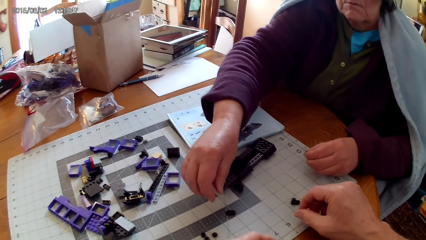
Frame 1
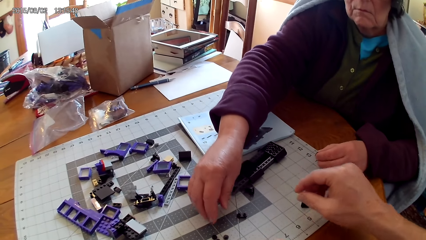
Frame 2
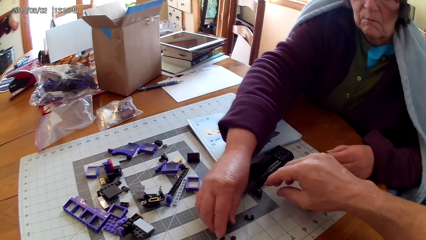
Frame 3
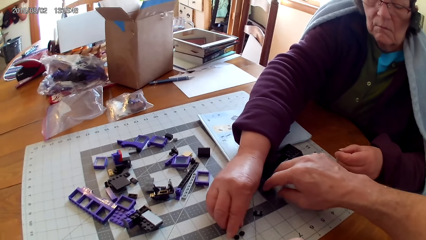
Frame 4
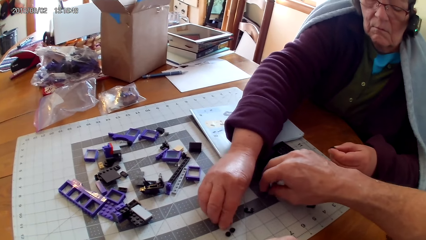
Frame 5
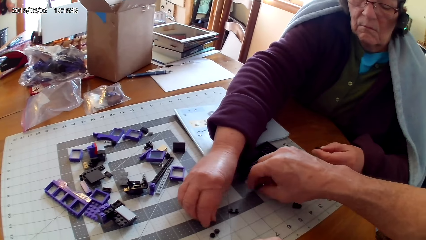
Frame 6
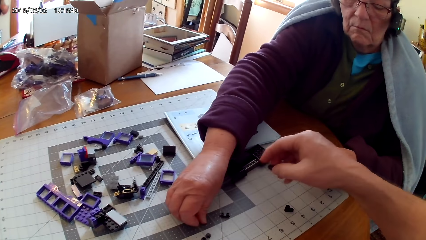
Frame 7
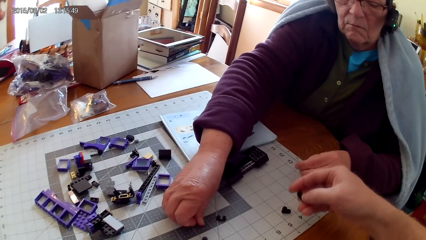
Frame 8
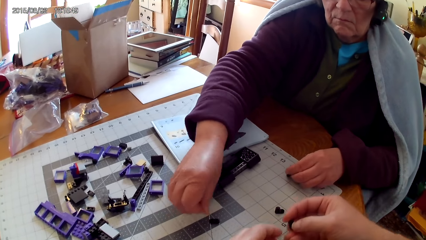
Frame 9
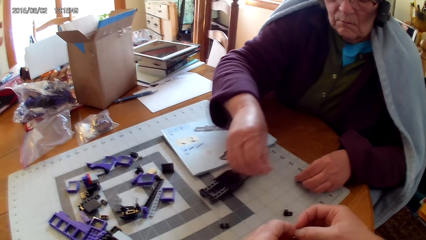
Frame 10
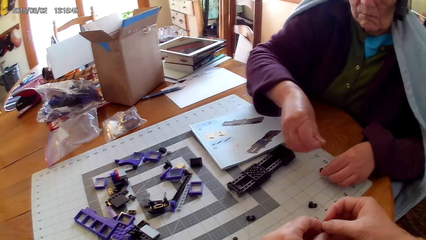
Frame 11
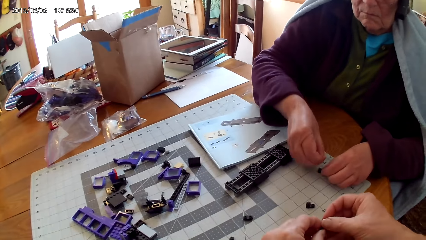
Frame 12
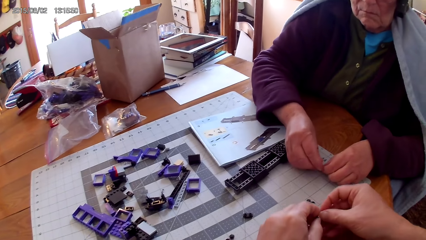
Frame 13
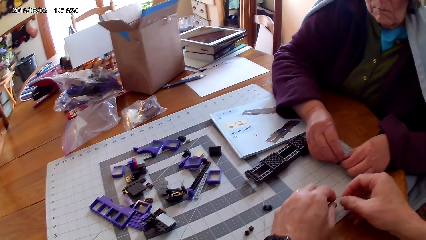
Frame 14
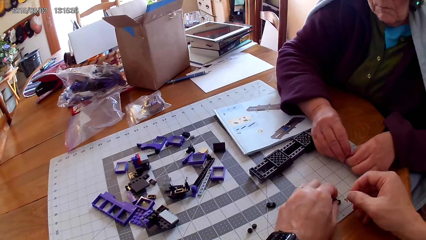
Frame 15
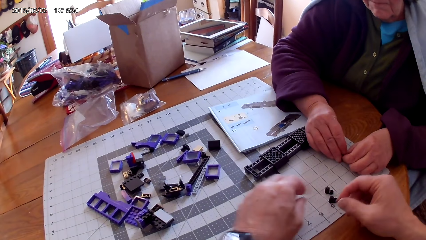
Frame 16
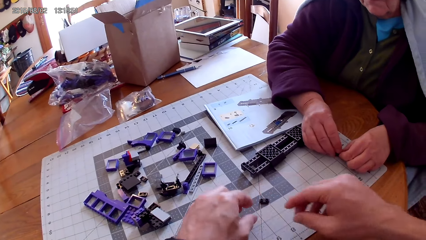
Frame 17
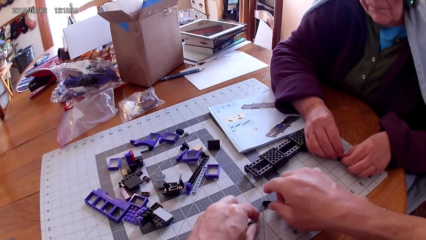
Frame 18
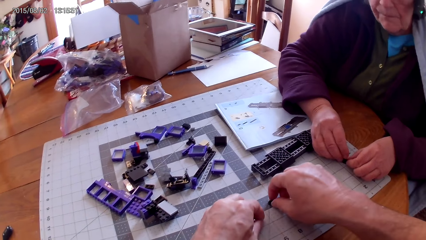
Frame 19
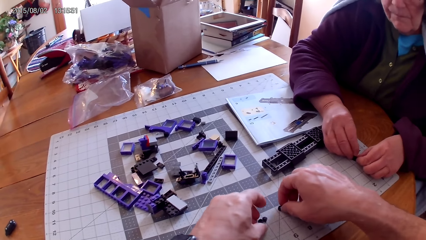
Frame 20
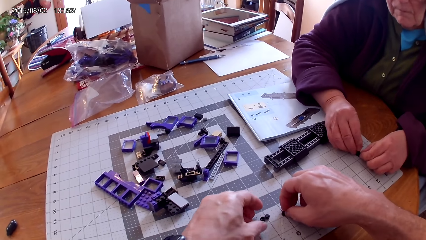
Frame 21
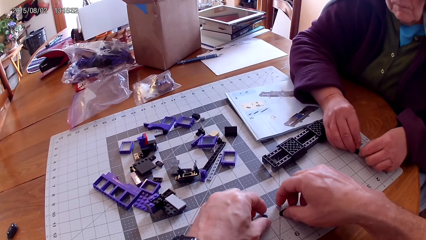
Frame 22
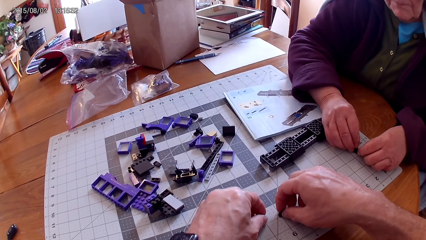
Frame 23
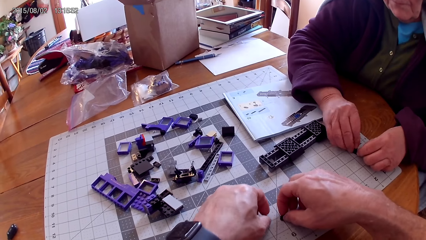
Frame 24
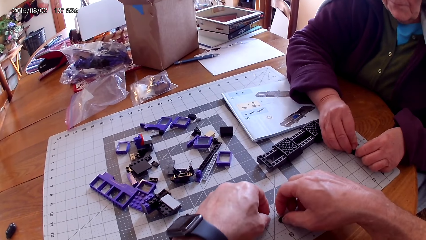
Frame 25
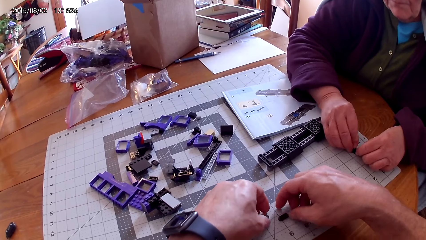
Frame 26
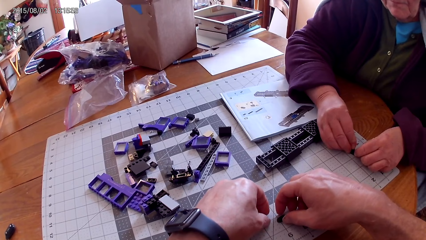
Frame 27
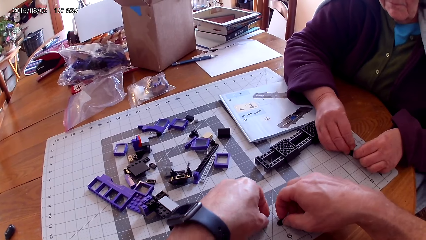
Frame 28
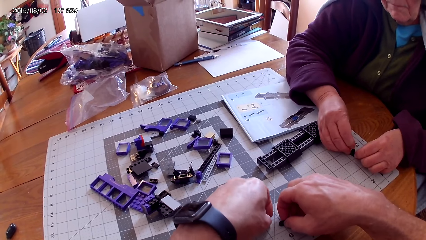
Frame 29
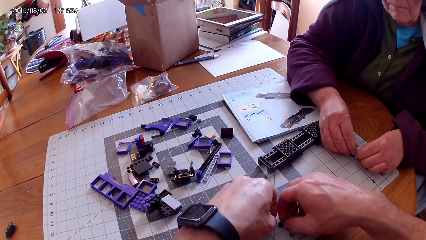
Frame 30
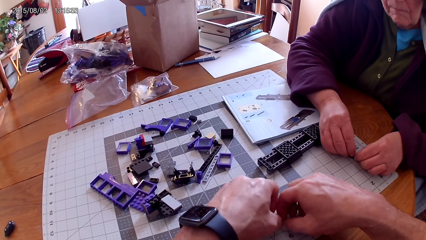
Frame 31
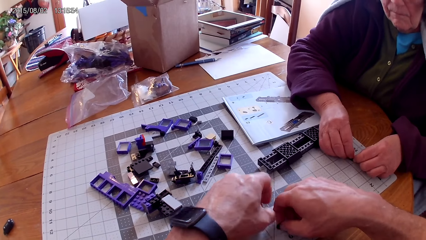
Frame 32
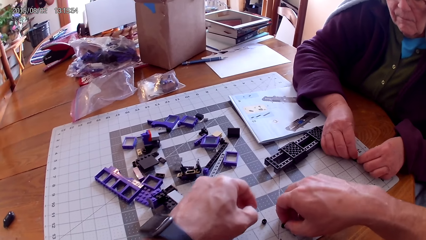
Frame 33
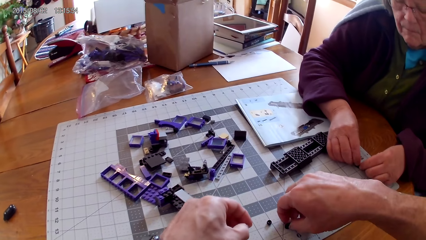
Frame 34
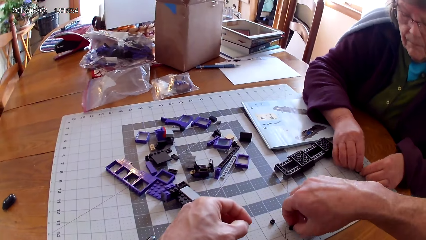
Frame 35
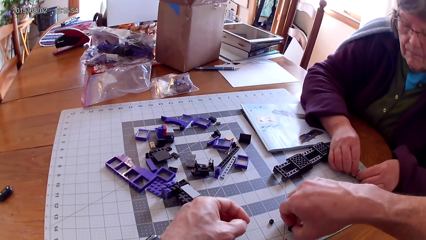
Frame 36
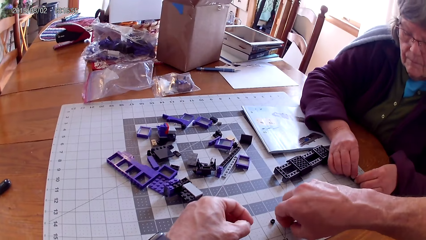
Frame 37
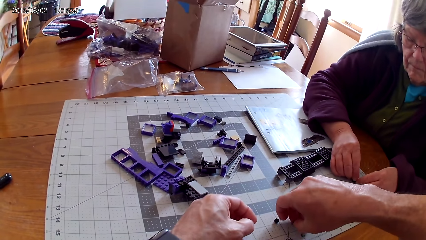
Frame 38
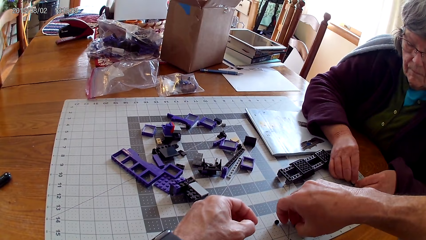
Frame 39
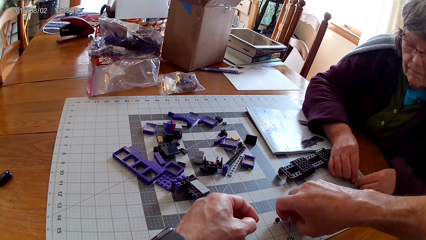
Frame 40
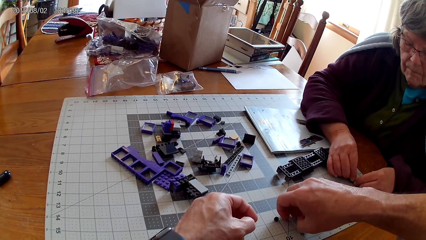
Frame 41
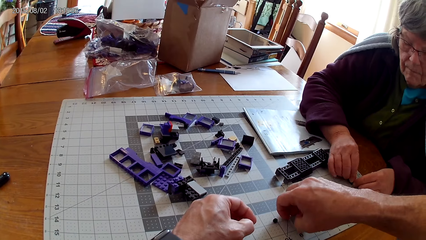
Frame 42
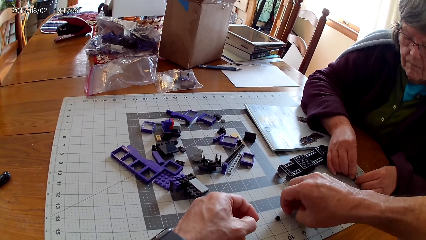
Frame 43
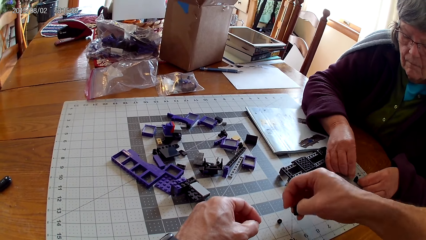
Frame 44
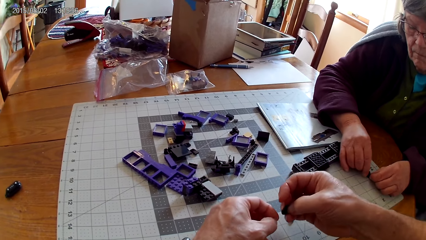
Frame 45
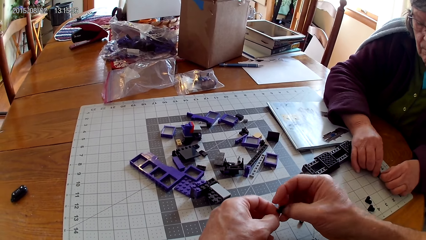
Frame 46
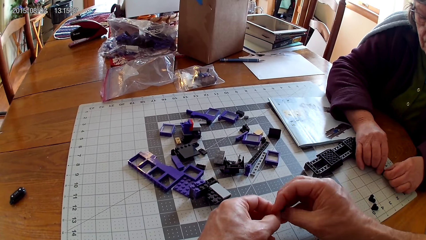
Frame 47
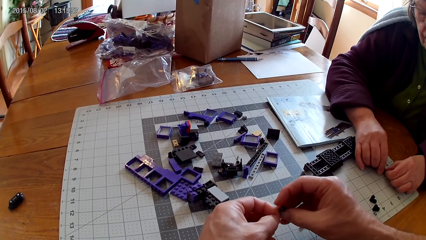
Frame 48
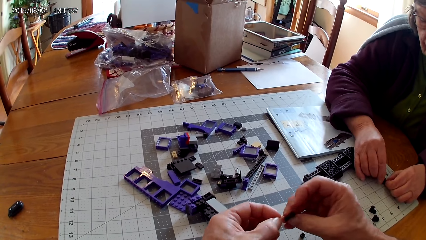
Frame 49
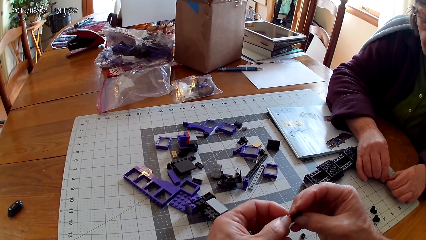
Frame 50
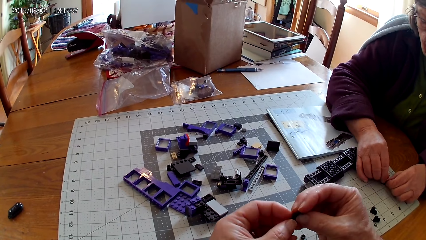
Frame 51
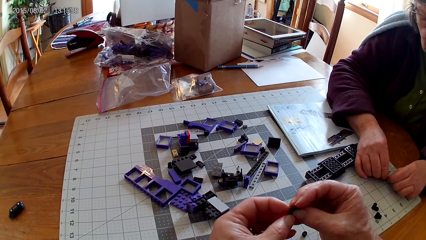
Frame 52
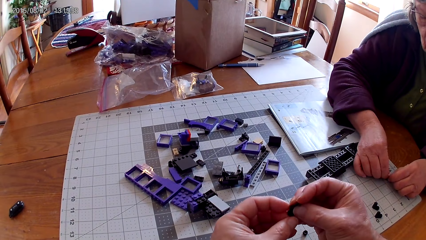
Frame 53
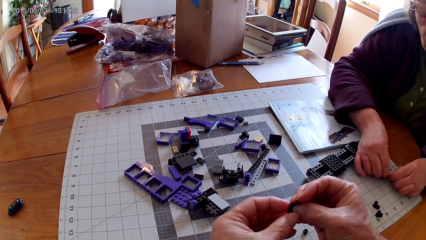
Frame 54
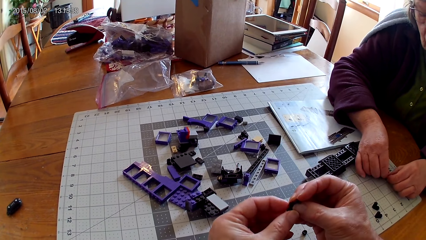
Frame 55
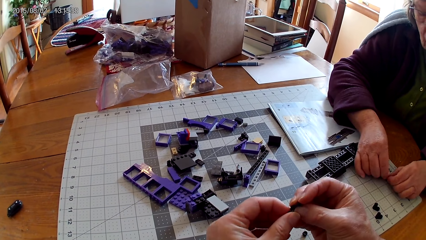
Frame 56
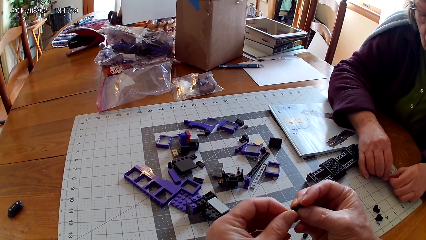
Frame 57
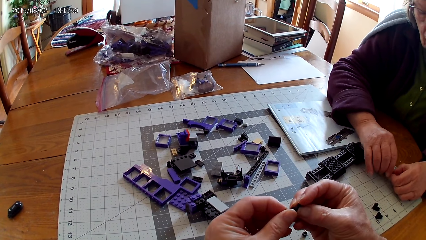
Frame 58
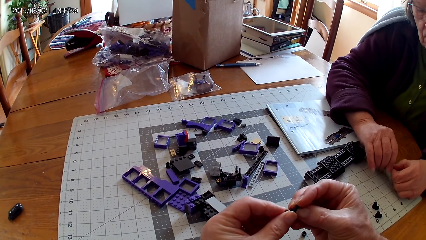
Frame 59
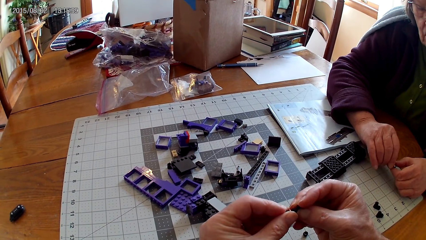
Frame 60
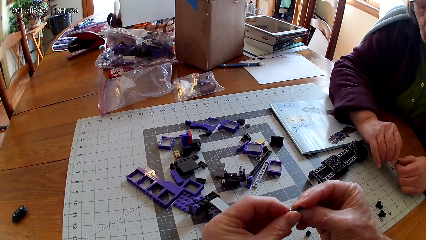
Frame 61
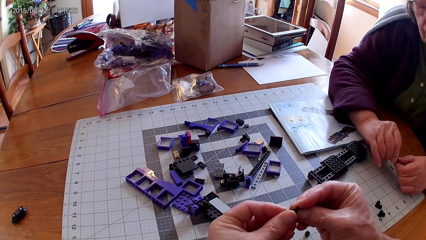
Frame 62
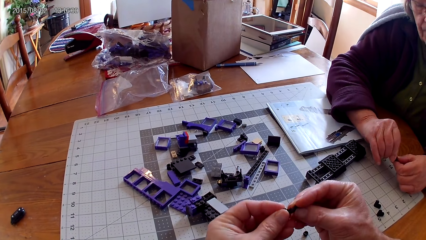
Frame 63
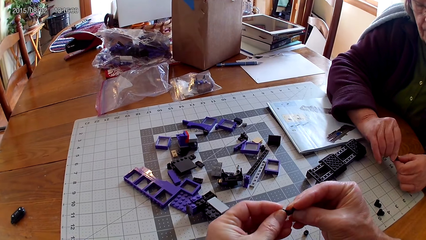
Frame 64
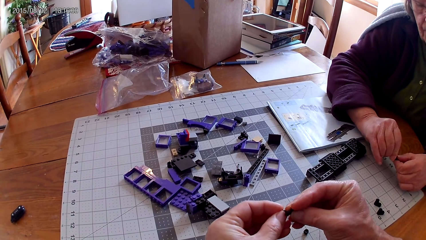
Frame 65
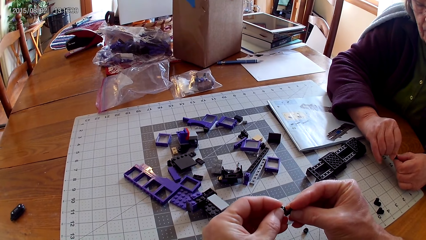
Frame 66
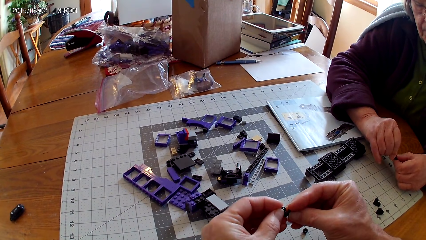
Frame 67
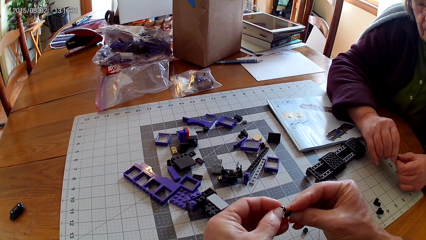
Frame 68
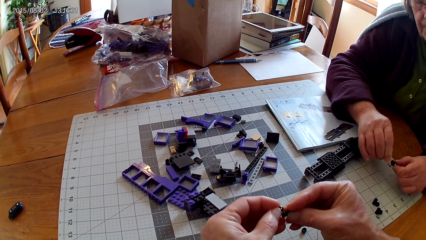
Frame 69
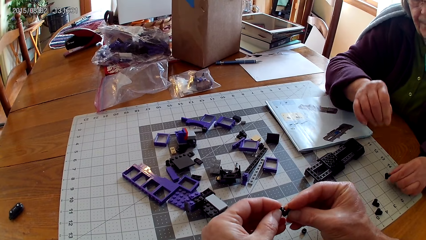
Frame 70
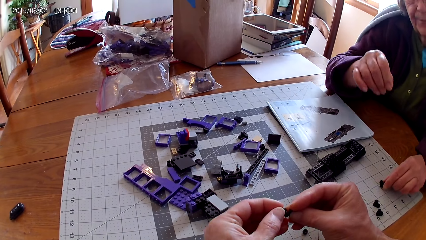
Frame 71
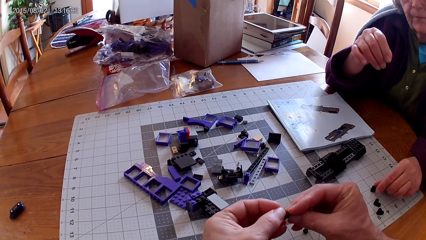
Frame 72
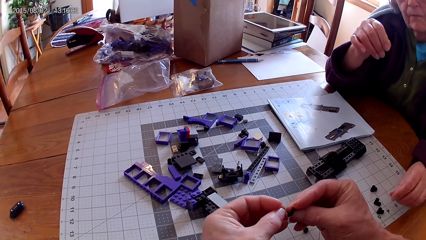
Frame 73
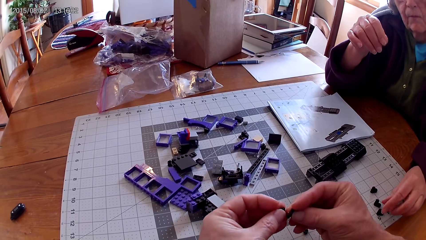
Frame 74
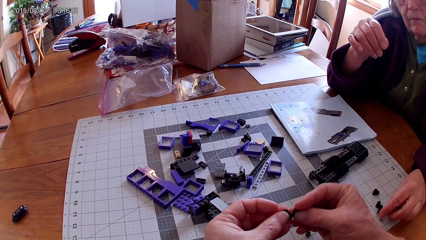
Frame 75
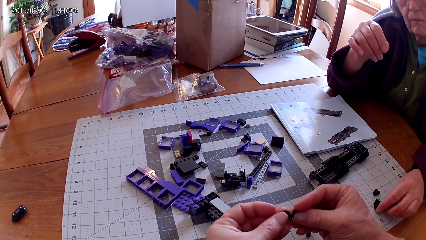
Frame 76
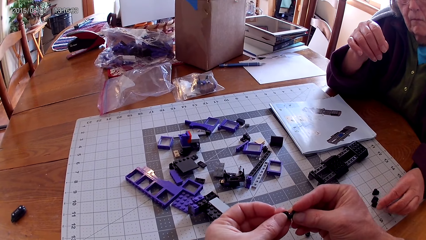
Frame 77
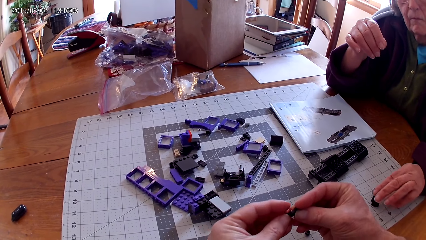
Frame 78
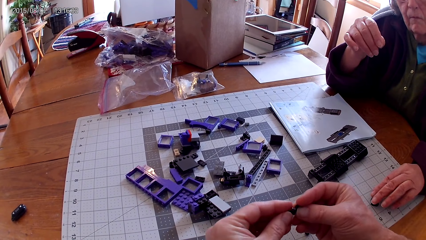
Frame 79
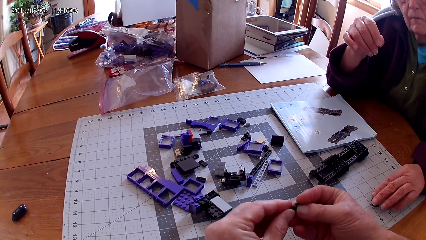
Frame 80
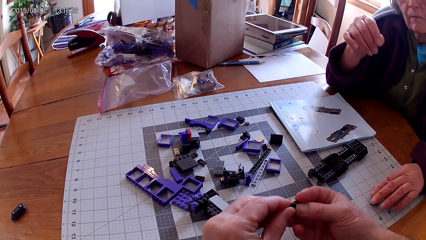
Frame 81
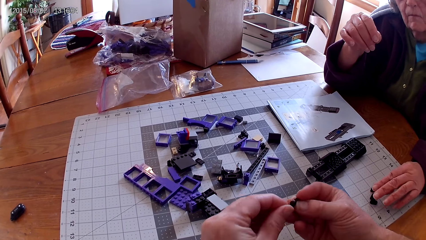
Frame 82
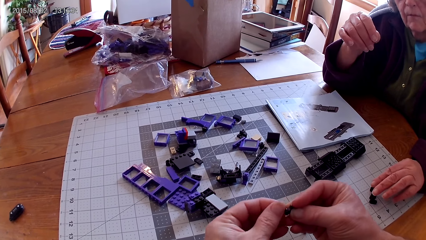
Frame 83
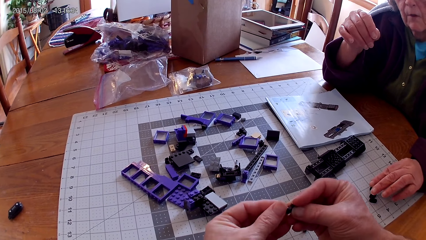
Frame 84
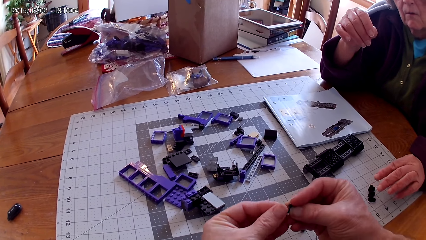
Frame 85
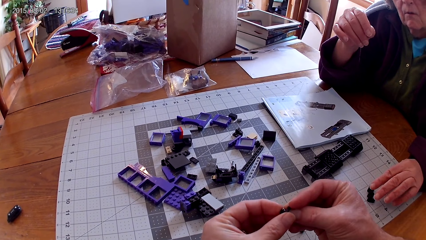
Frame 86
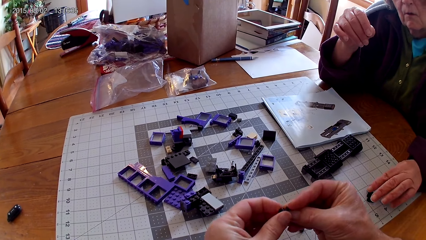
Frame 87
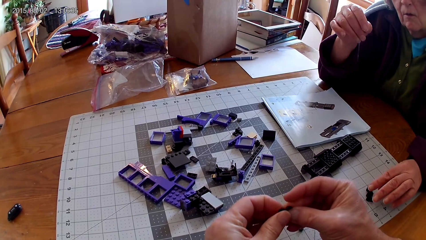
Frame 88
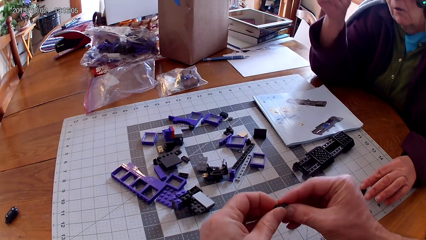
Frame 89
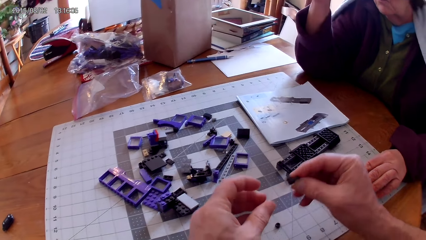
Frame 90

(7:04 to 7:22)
The camera wearer throws the spare parts on the table. The woman takes more spare parts. The camera wearer picks up a plastic from the table. They fix the spare parts. The woman fixes a plastic on the other plastic. The camera wearer arranges spare parts on the table. They take up a plastic from the table and fix the plastic on the other plastic. The woman puts the spare part on the table. The camera wearer fixes the spare parts.
